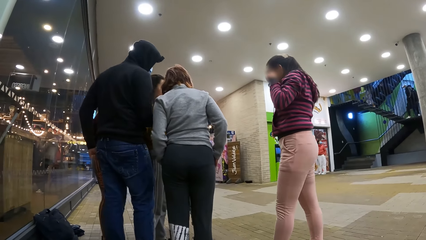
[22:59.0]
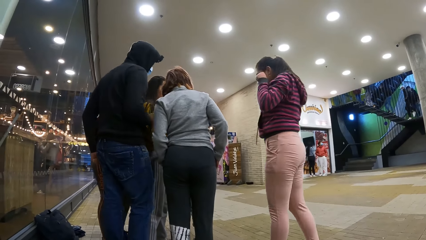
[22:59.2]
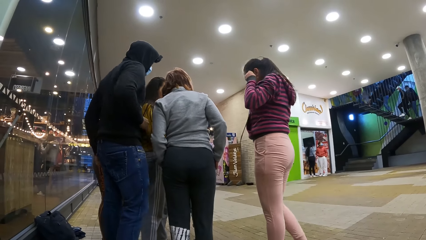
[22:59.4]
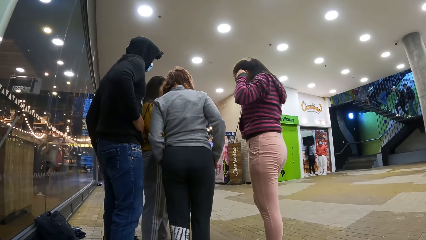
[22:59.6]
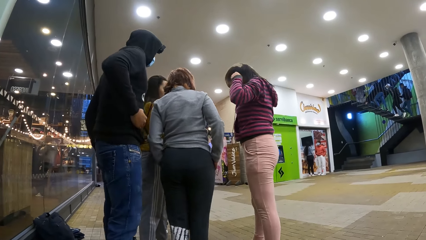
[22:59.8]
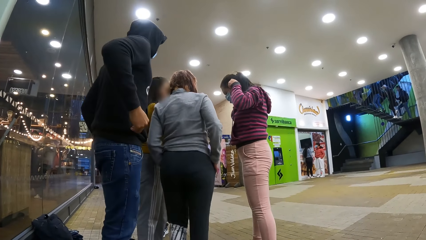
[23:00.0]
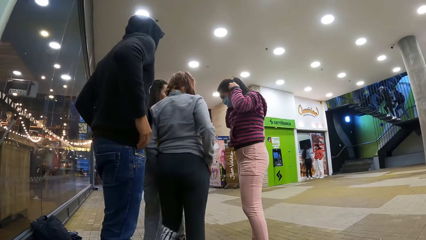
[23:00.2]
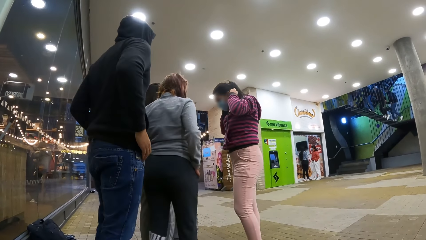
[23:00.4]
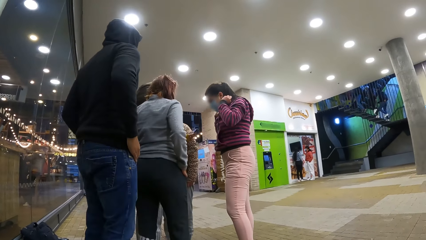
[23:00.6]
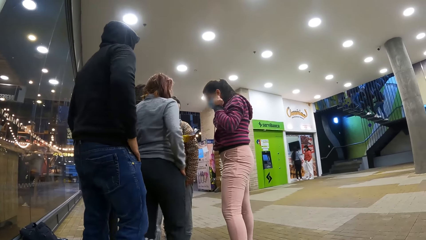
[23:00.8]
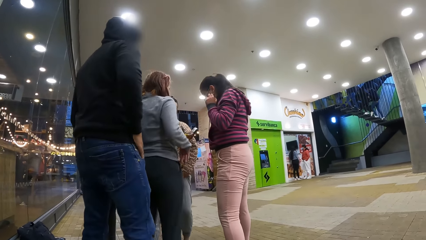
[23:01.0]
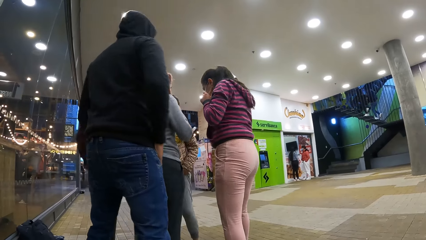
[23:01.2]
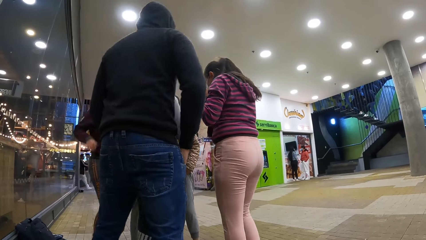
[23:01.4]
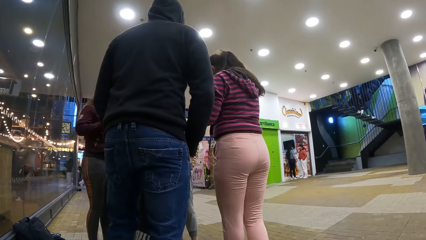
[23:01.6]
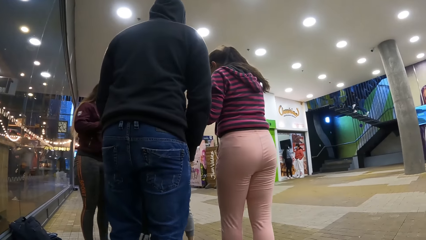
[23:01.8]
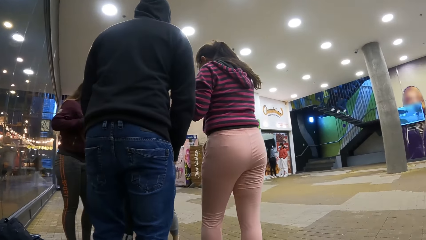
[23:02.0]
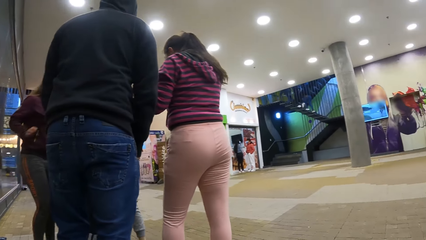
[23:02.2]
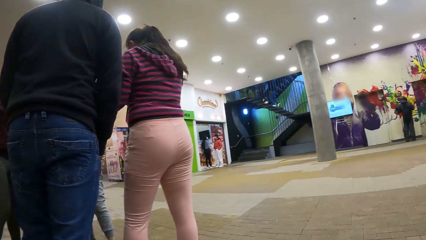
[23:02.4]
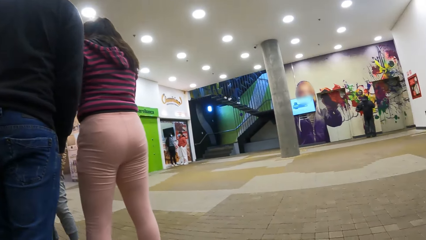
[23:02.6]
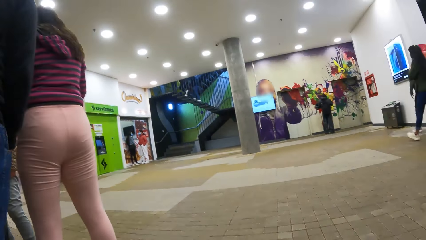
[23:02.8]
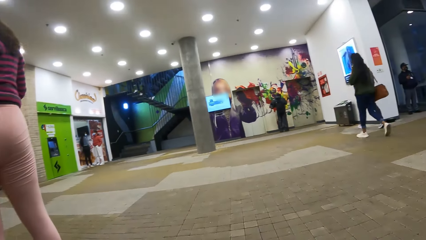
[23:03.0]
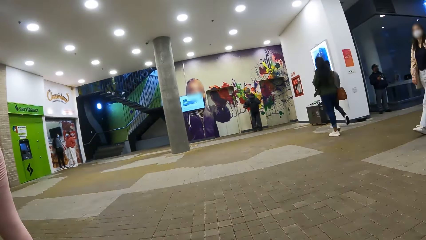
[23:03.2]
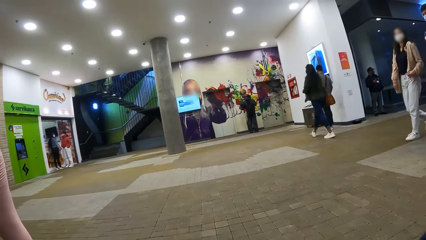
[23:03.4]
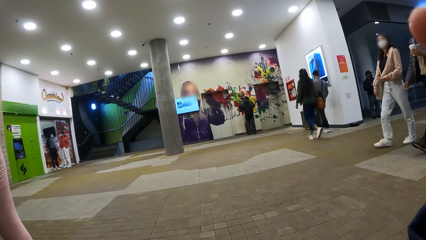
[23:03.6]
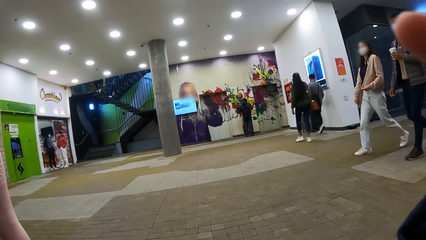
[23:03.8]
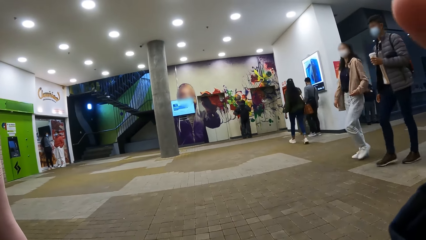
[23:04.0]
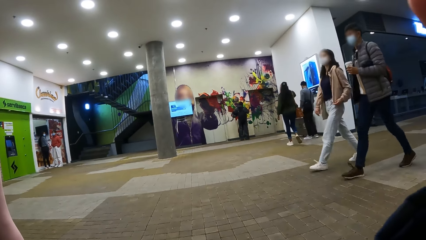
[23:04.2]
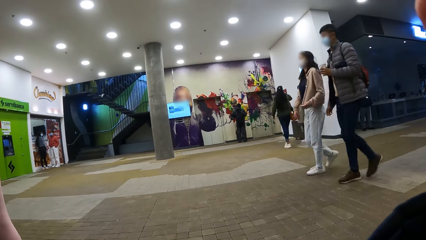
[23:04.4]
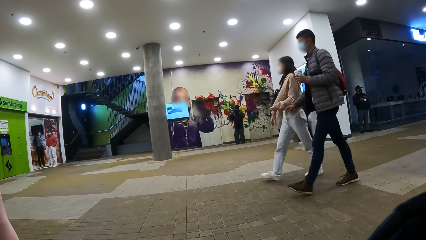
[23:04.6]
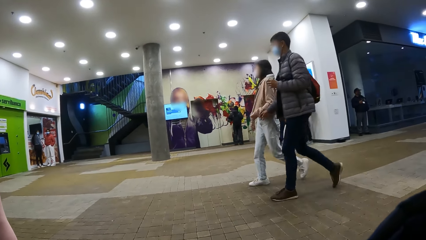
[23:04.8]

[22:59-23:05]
The camera wearer moves around. A man puts his hand in the pocket. The camera wearer looks around.
